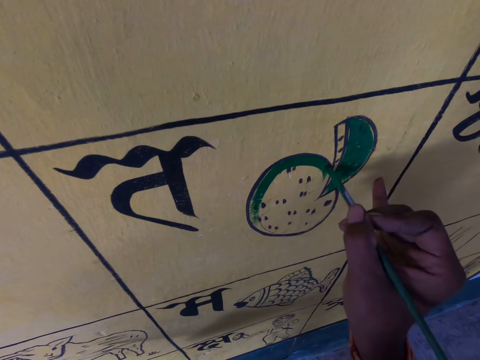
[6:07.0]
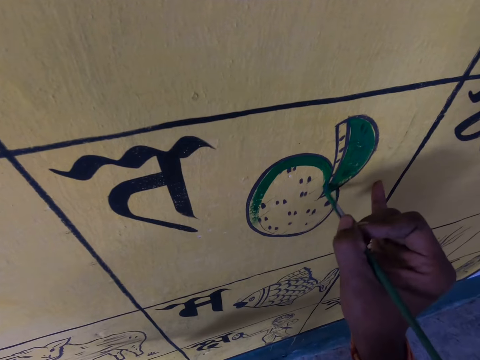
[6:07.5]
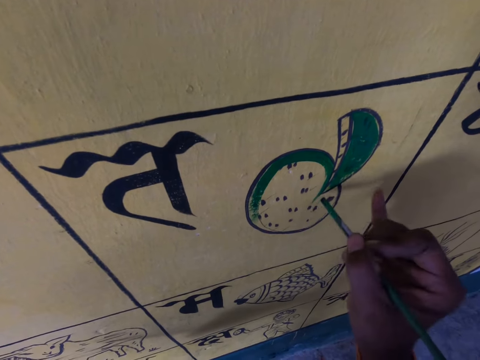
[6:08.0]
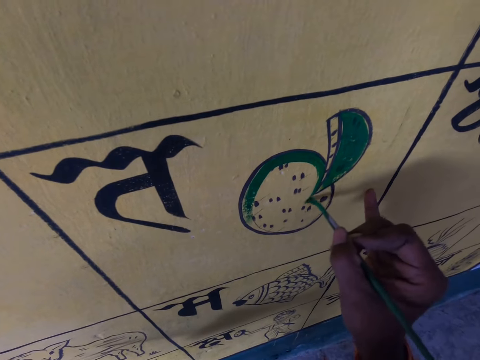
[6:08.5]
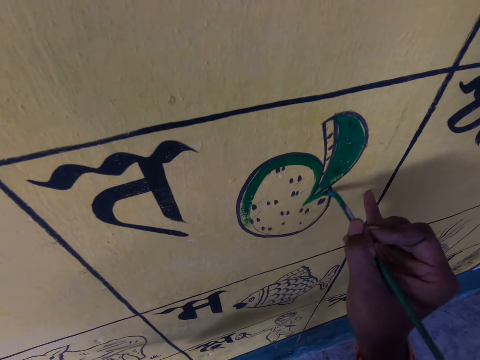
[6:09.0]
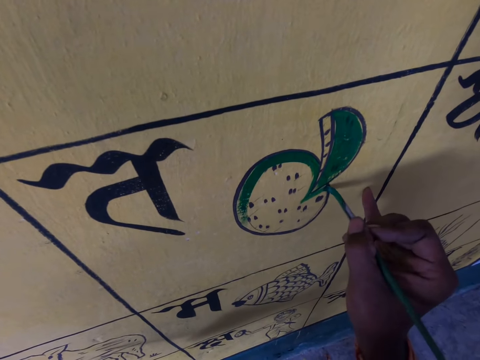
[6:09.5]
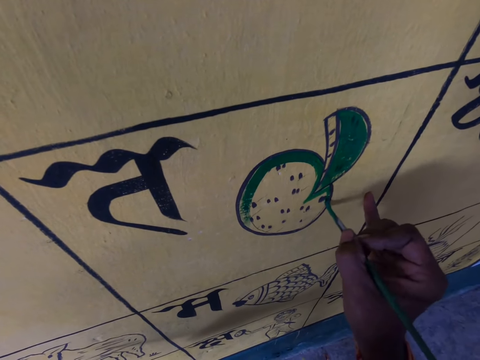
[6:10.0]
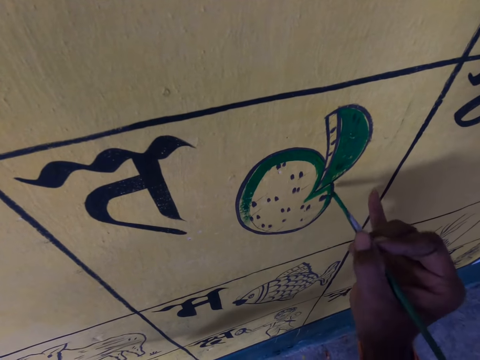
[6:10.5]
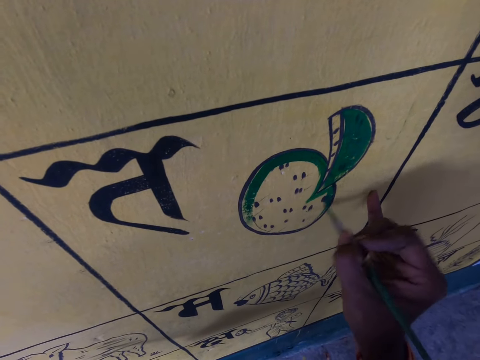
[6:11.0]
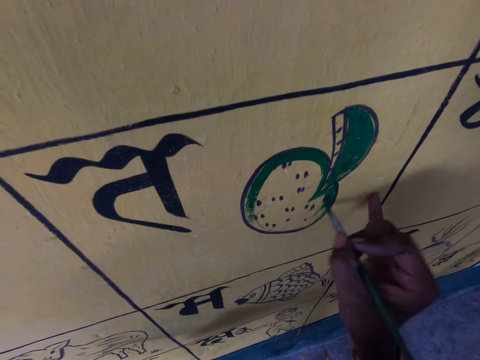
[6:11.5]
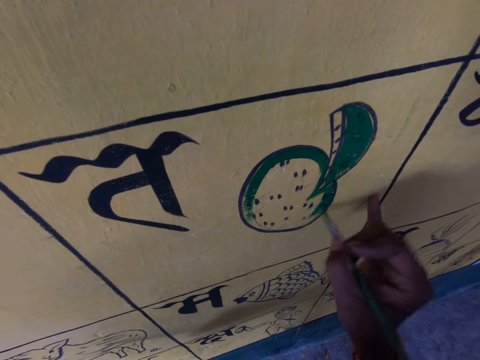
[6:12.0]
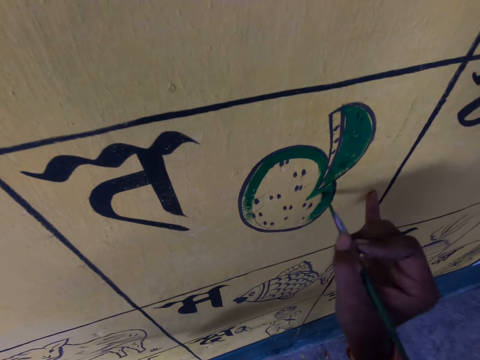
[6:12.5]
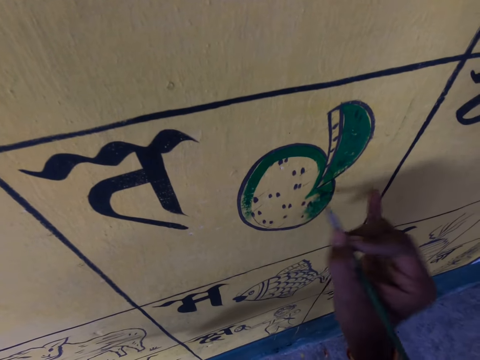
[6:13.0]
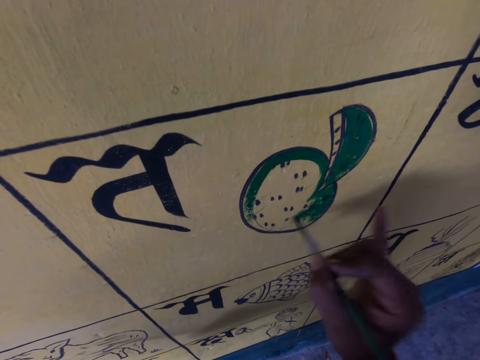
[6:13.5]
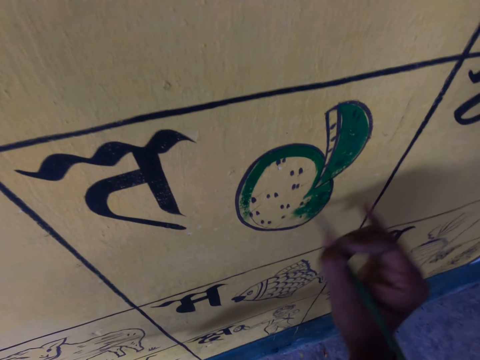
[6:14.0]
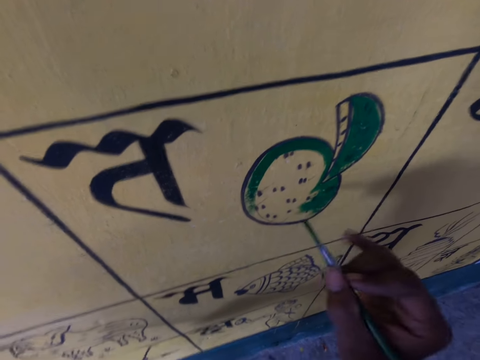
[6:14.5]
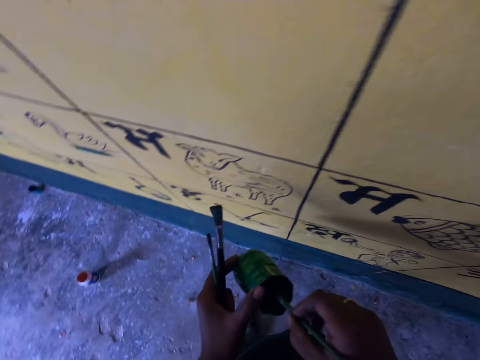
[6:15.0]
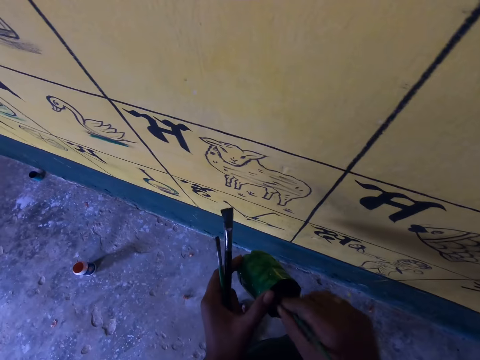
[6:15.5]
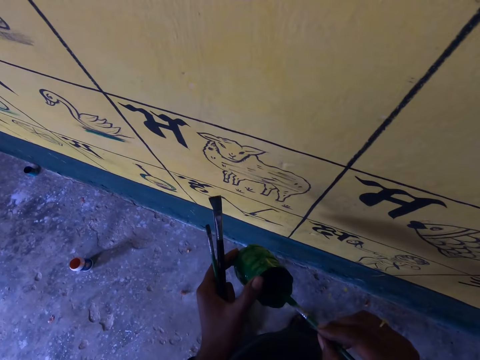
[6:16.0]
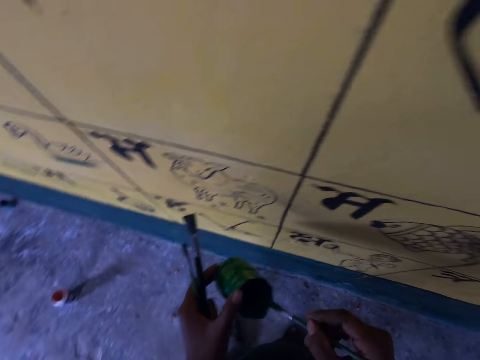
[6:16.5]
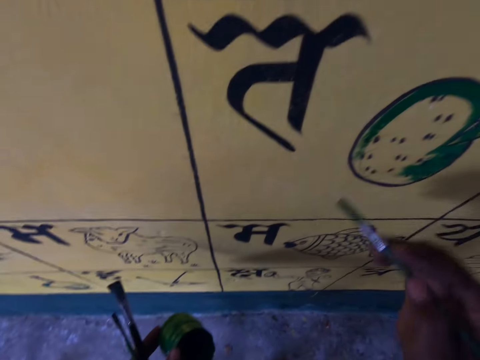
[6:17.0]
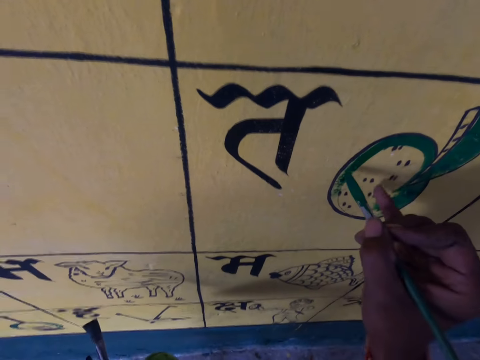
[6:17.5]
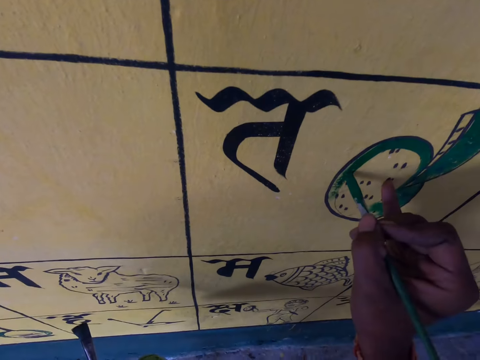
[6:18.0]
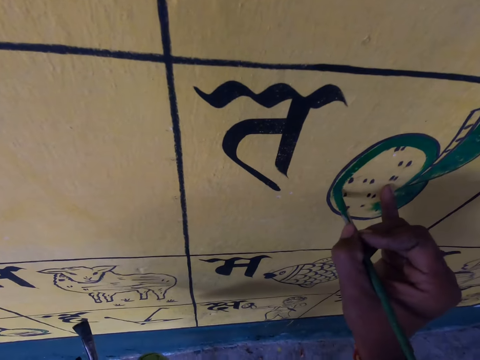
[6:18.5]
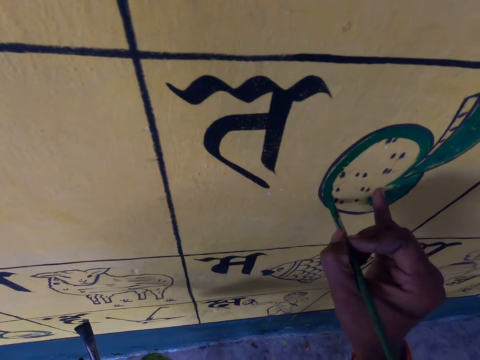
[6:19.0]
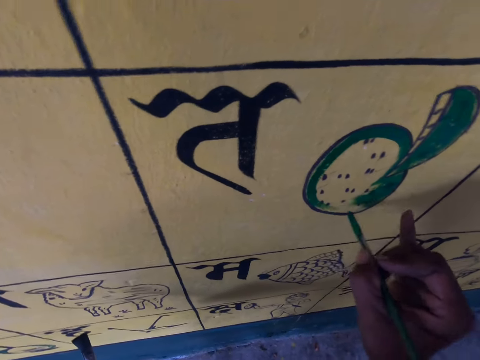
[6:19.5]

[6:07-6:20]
The camera wearer lifts the painting brush. He touches the wall with his pinky finger. He paints the wall. He lifts the painting brush. He paints on the wall. He withdraws the painting brush from the wall. He touches the wall with his pinky finger. He paints on the wall. He withdraws the painting brush from the wall. He paints on the wall. He withdraws the painting brush from the wall. He paints on the wall. He withdraws the painting brush from the wall. He paints on the wall. He withdraws the painting brush from the wall. He paints on the wall. He lifts the painting brush. He paints on the wall. He withdraws his hand from the wall. He inserts the painting brush into the painting can. He rubs the painting brush on the painting can. He paints the wall with the brush.

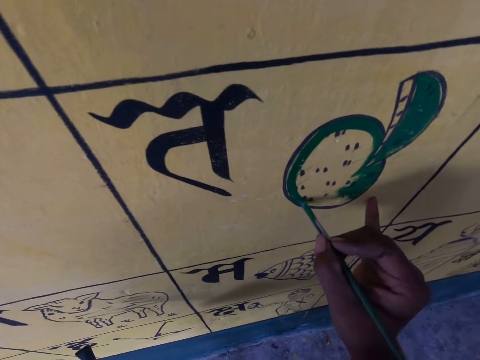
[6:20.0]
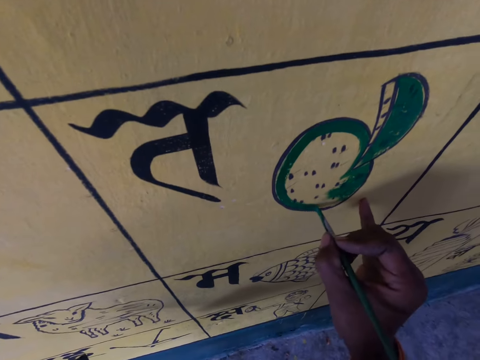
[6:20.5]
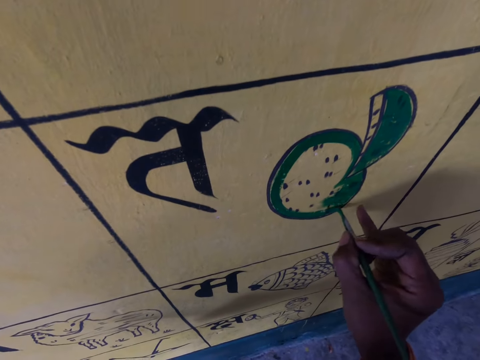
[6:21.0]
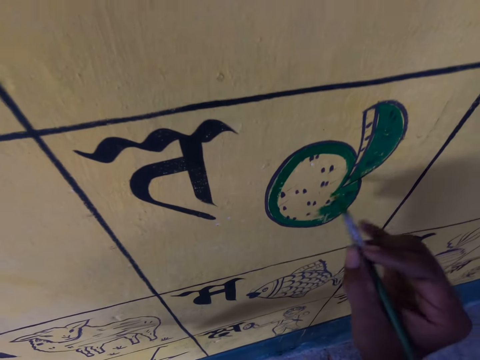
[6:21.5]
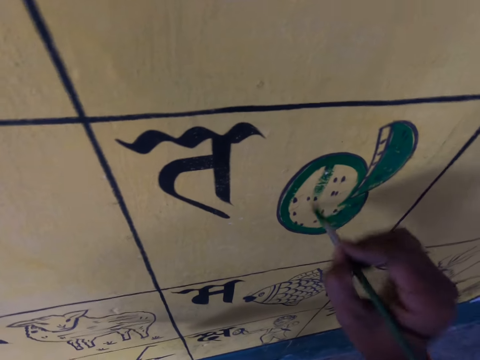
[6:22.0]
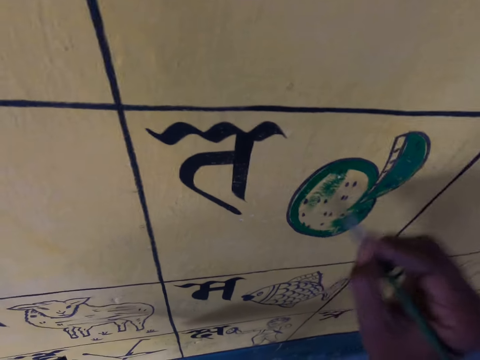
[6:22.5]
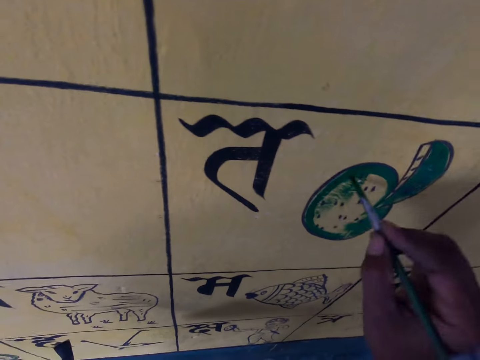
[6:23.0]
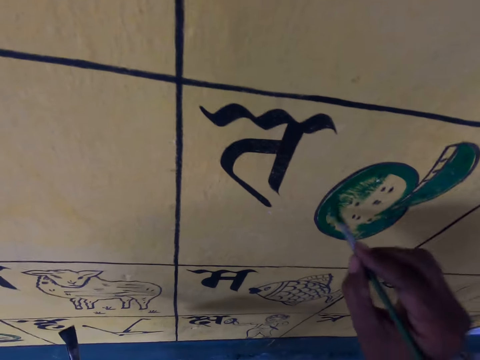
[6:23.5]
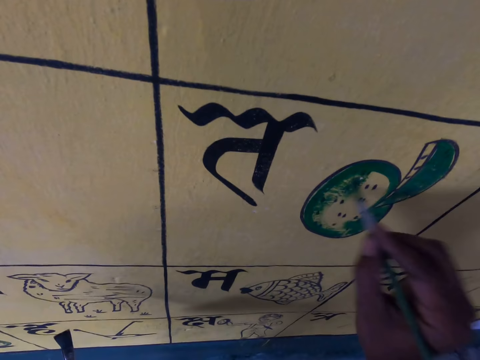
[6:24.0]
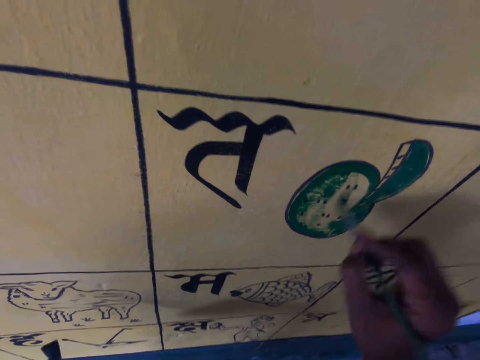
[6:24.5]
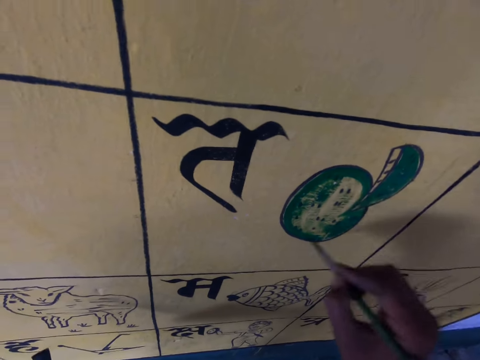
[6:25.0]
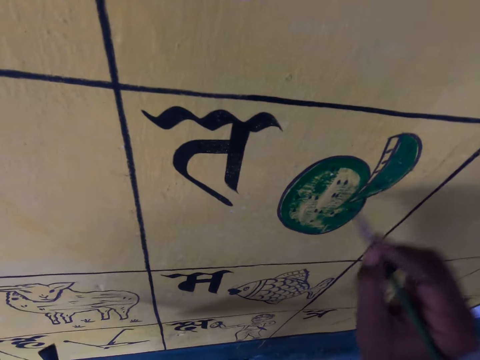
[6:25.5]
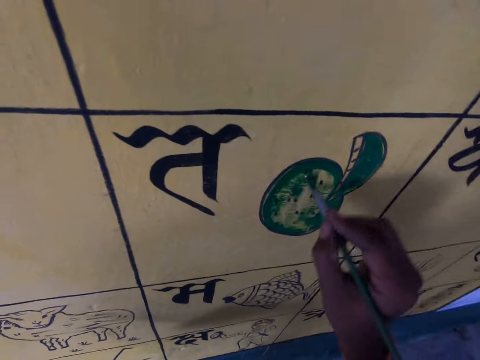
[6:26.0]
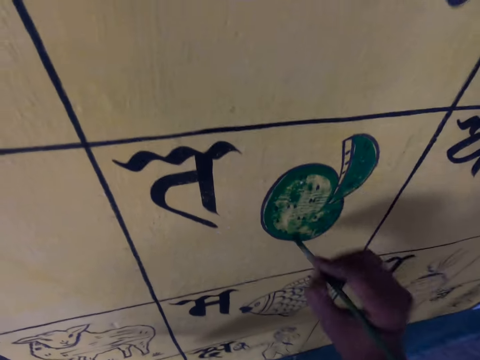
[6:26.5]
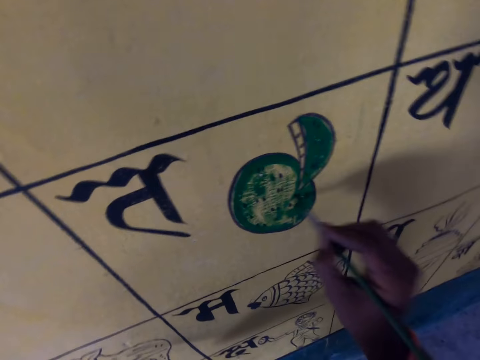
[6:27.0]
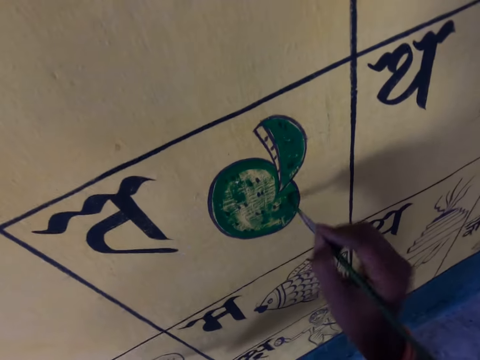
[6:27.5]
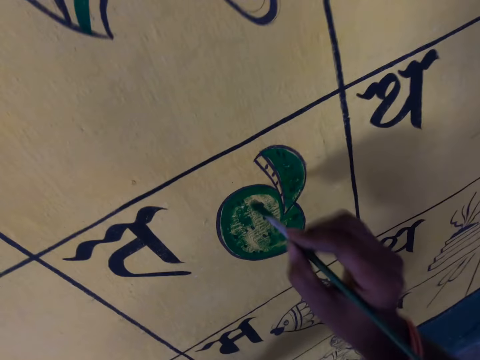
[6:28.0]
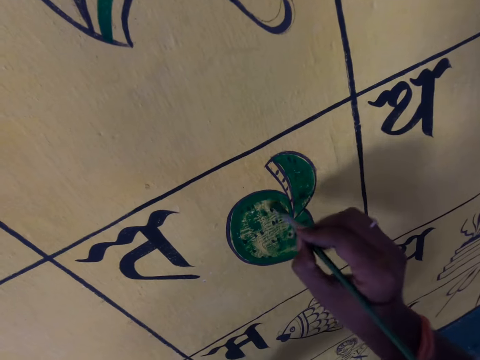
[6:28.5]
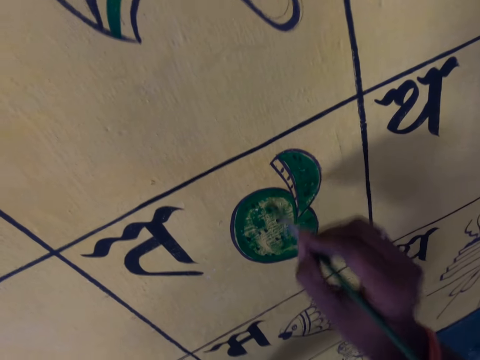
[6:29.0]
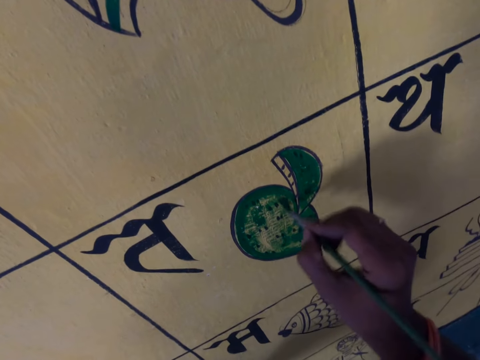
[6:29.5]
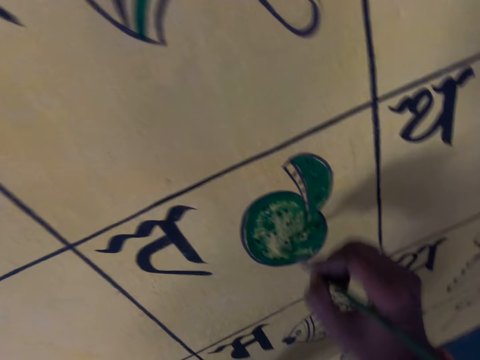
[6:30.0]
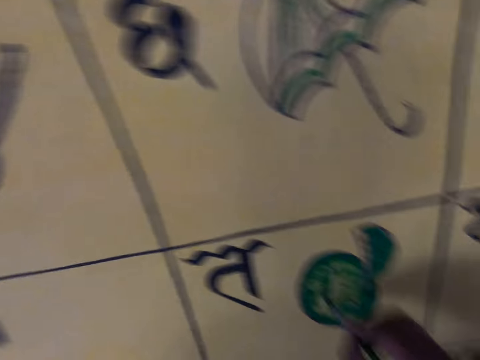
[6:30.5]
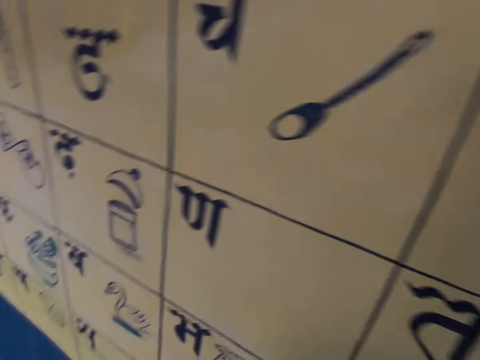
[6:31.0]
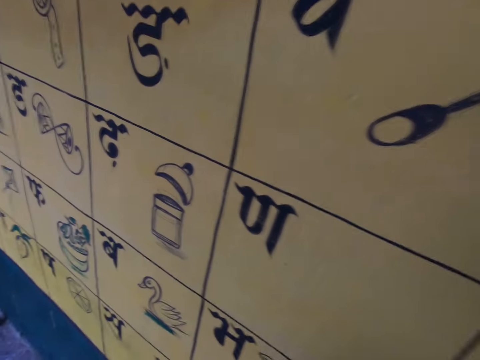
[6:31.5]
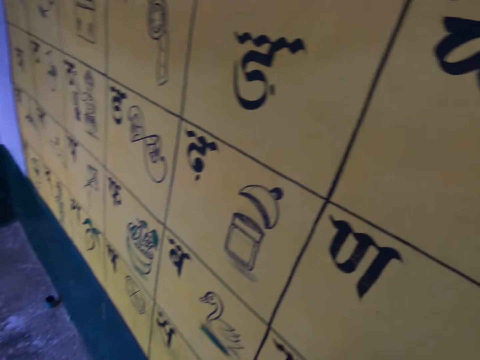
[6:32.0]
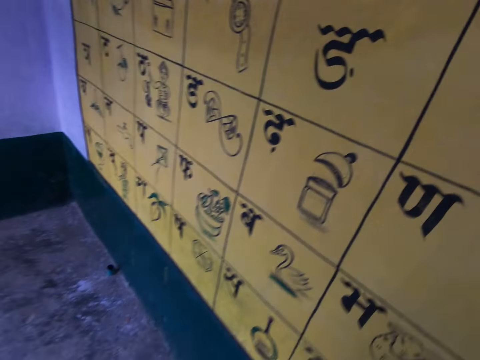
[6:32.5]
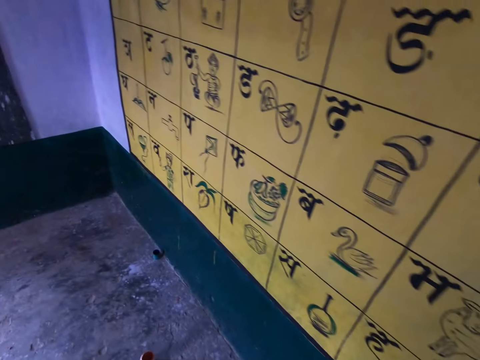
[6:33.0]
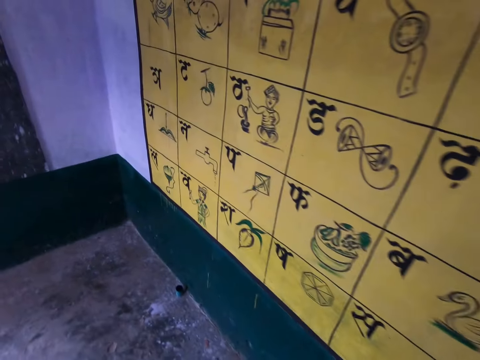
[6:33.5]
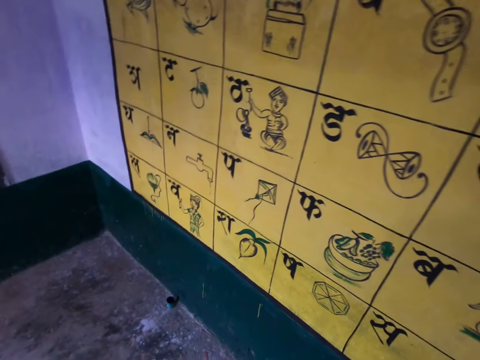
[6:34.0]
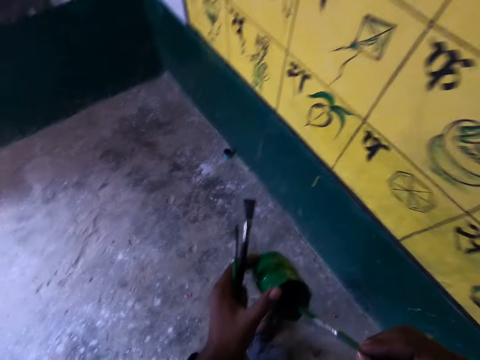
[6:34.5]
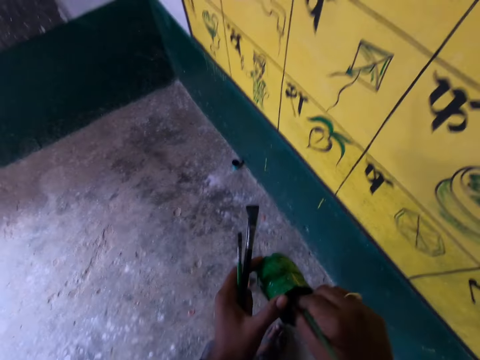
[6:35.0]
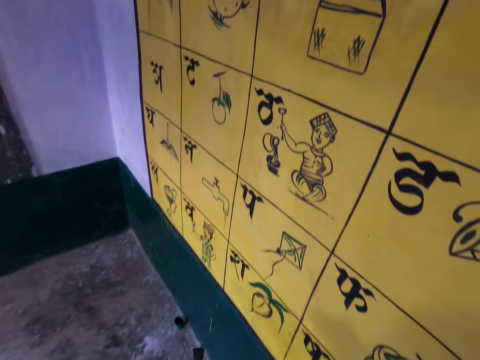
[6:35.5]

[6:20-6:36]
The camera wearer lifts the painting brush. They paint on the wall. They lift the painting brush. They paint on the wall. They withdraw the painting brush from the wall. They paint on the wall. They lift the painting brush. They paint on the wall. They lift the painting brush. They paint on the wall. They withdraw the painting brush from the wall. They paint on the wall. They withdraw the painting brush from the wall. They paint on the wall. They lift the painting brush from the wall. They paint on the wall. They lift the painting brush from the wall. They paint on the wall. They lift the painting brush from the wall. They paint on the wall. They lift the painting brush from the wall. They paint the wall. They lift the painting brush. They paint on the wall. They paint on the wall again. They withdraw the painting frame from the wall. They paint on the wall. They lift the painting brush from the wall. They withdraw the painting brush from the wall. They paint on the wall. They look around the wall. They walk some steps. They dip the brush into the container containing ink.
